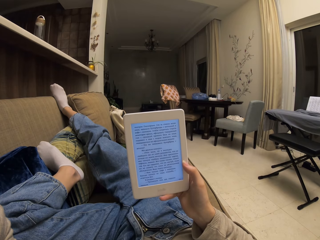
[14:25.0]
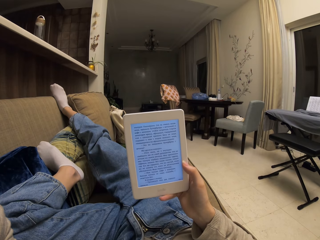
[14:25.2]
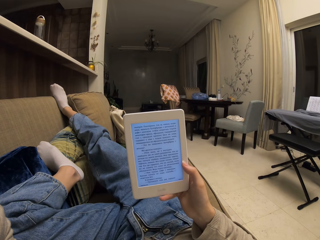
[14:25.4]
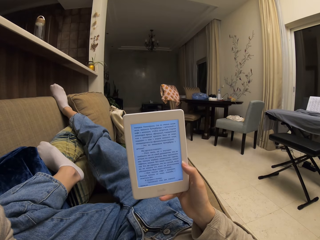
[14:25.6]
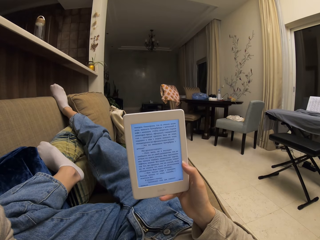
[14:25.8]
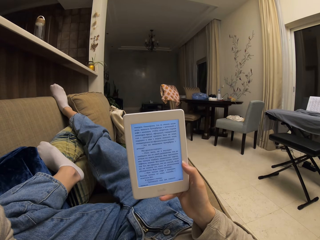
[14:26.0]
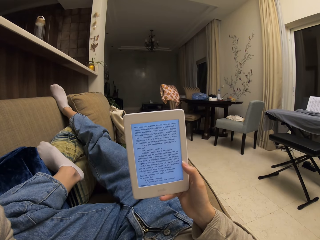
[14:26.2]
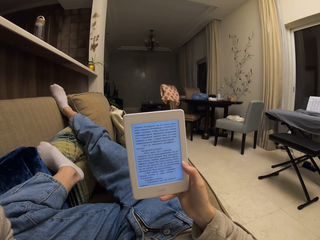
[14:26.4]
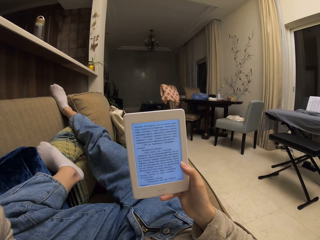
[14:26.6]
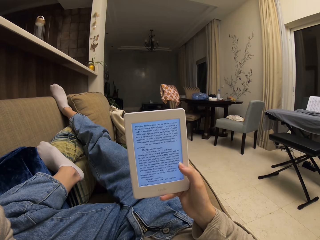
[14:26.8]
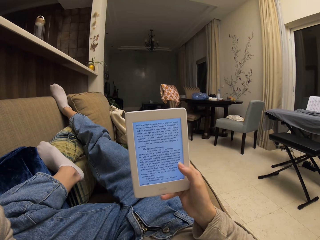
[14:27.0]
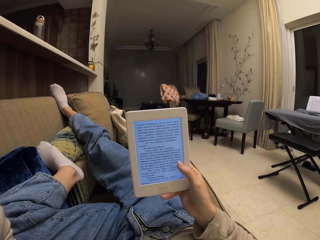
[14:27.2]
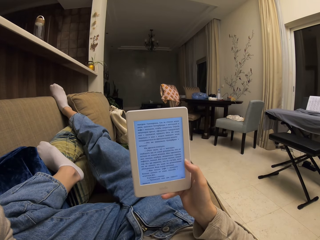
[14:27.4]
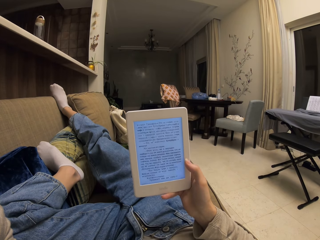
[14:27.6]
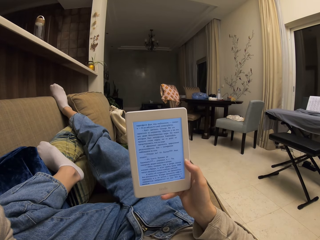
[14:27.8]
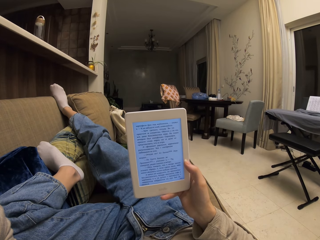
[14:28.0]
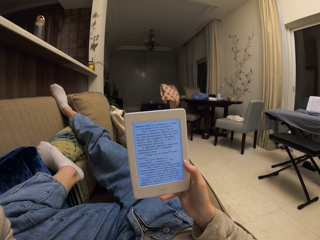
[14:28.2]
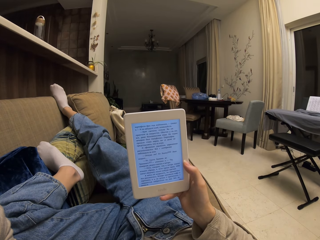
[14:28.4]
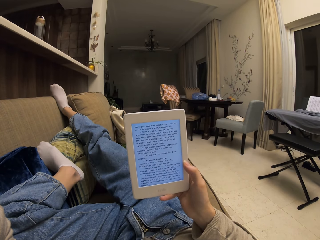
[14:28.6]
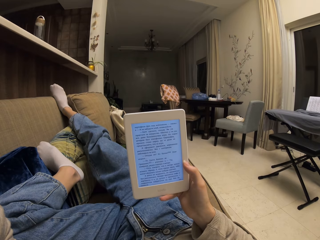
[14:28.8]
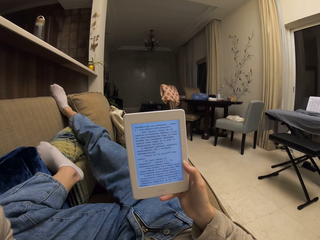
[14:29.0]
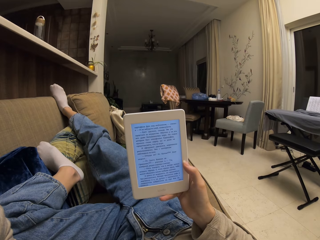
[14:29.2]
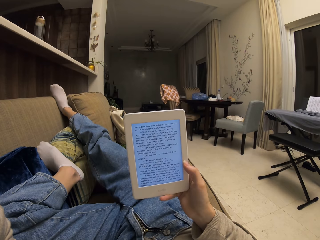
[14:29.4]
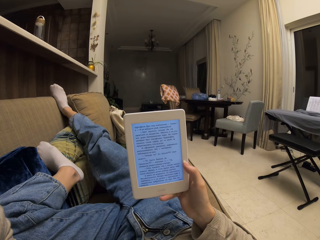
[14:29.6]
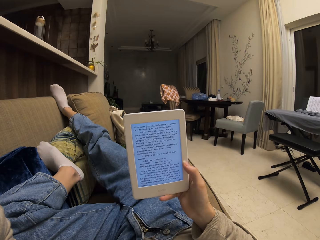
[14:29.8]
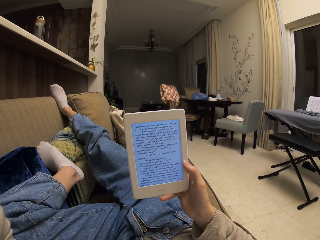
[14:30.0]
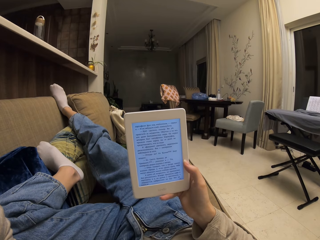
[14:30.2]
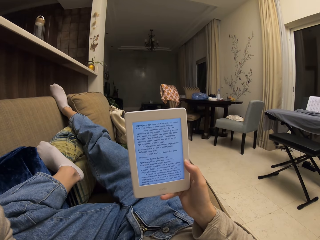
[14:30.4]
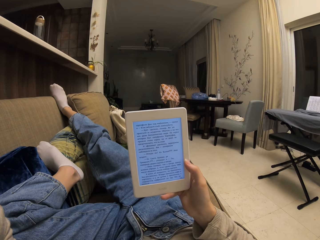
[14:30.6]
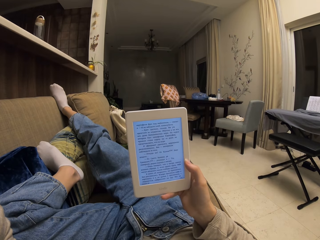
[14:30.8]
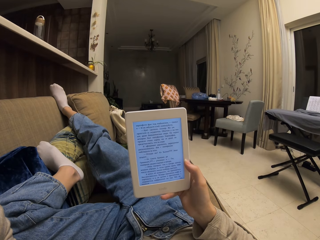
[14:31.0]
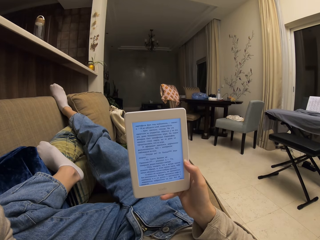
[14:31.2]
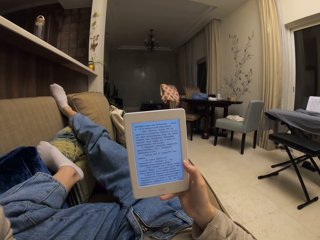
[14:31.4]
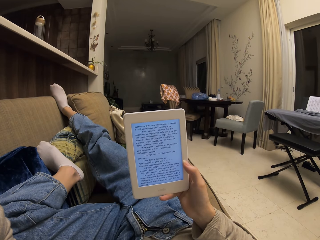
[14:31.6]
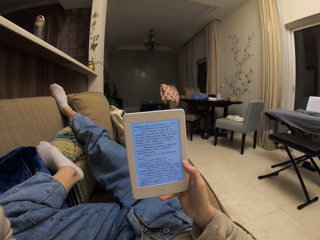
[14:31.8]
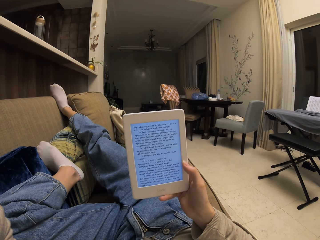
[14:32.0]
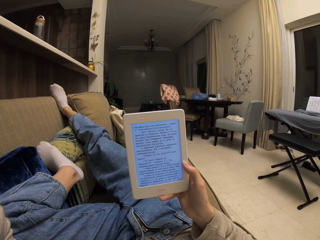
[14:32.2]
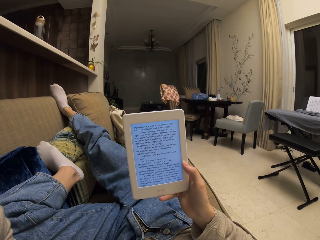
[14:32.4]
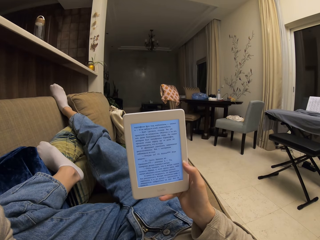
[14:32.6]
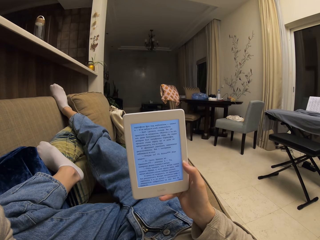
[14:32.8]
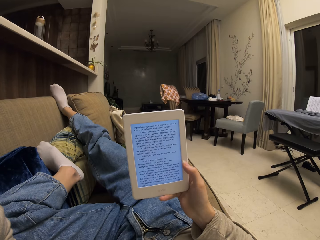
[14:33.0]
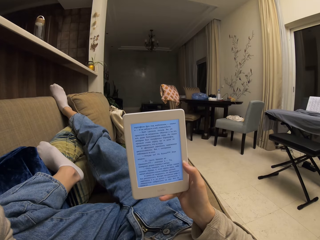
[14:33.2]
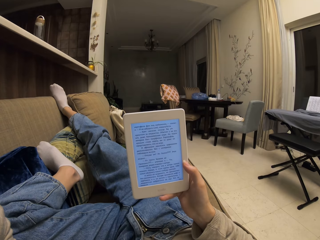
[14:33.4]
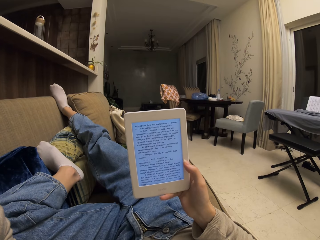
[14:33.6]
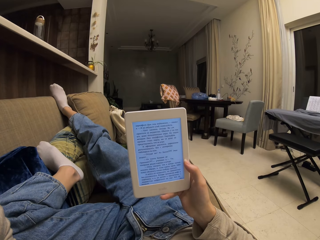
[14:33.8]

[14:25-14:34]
The camera wearer taps on the screen of the phone. They read from the phone.

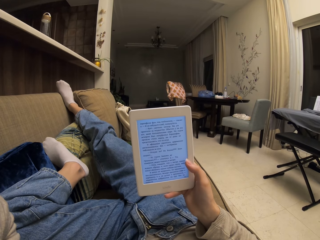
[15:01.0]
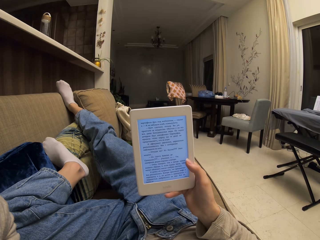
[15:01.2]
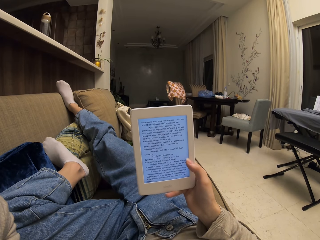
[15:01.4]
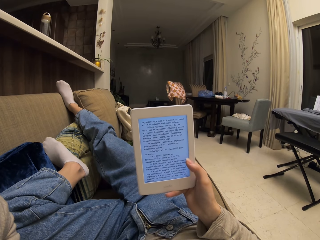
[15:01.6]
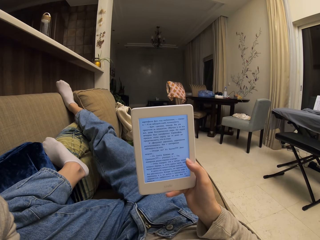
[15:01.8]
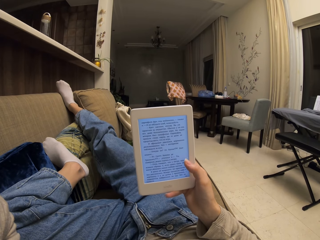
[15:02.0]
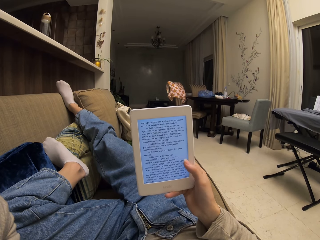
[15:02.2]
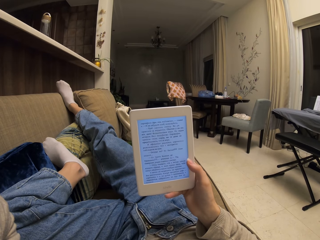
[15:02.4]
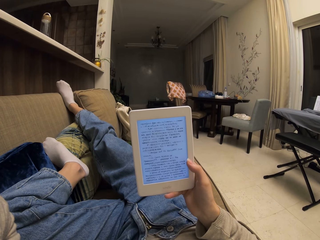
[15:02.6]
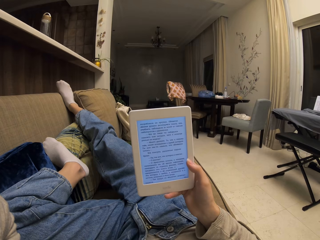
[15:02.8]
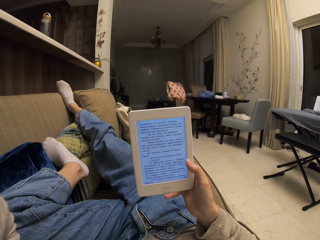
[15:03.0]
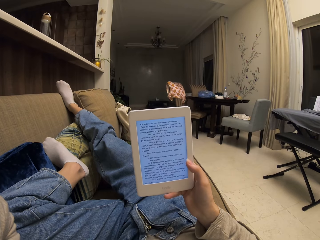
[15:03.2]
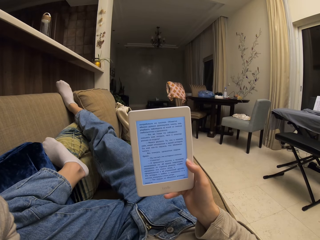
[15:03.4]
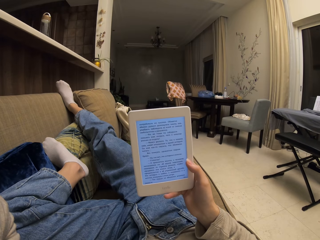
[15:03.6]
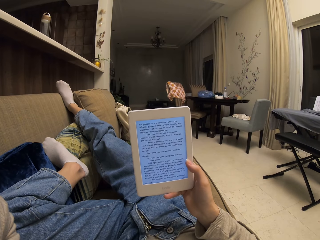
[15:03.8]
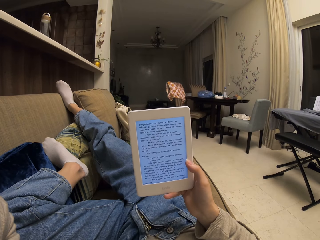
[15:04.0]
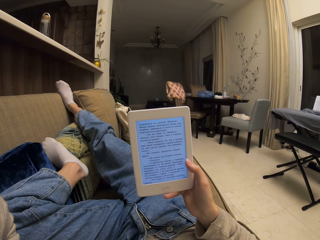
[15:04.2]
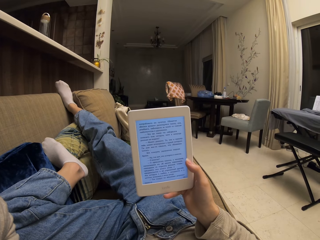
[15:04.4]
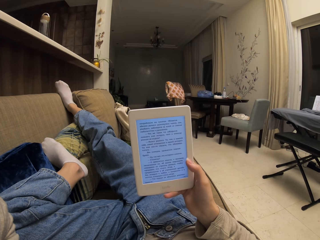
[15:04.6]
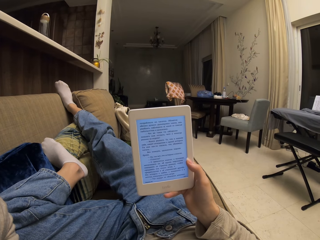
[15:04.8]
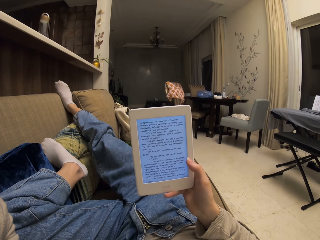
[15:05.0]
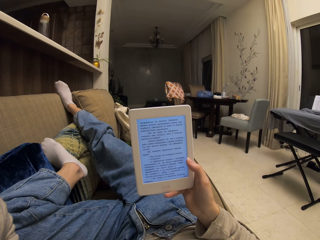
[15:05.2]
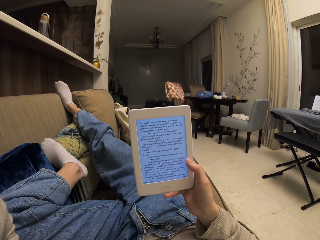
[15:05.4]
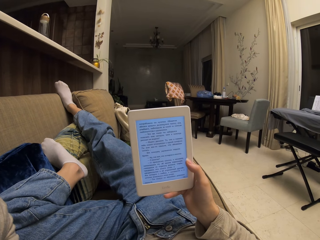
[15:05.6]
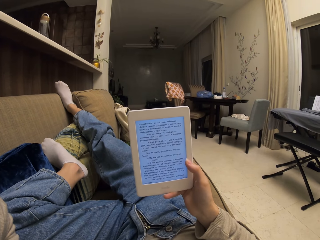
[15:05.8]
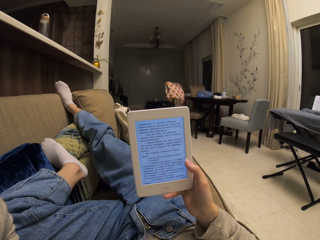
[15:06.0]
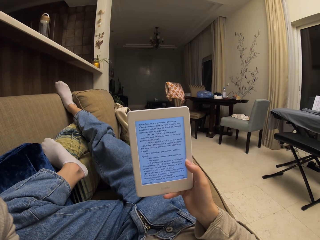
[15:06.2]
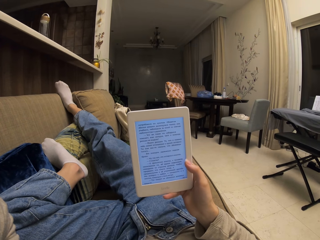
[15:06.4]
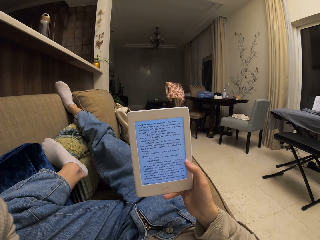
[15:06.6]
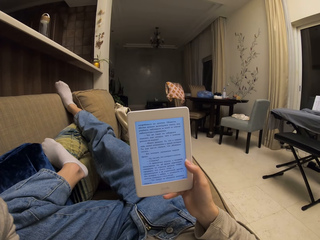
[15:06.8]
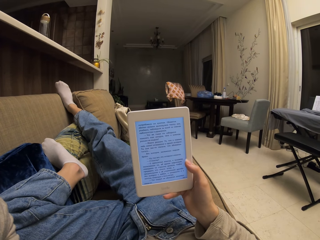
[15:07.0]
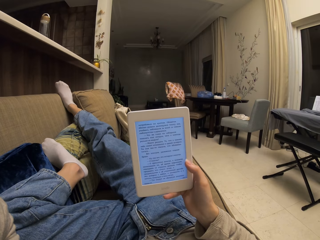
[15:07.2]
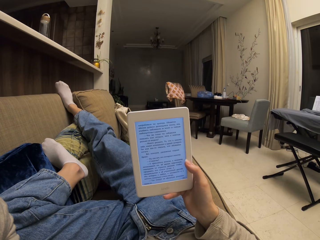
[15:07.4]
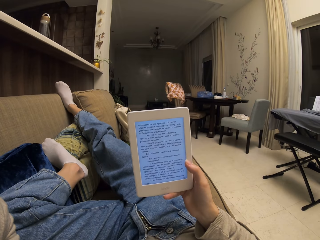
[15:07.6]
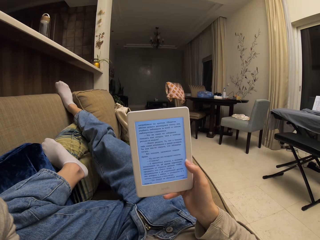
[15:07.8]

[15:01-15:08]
The camera wearer taps on the screen of the phone. They read from the phone.

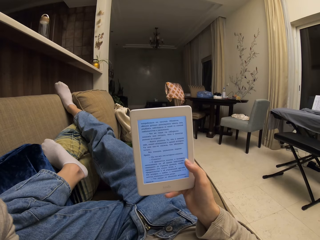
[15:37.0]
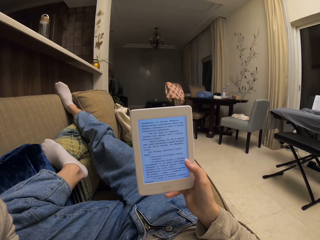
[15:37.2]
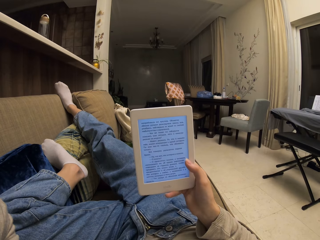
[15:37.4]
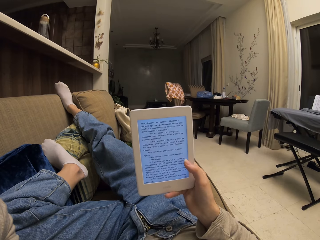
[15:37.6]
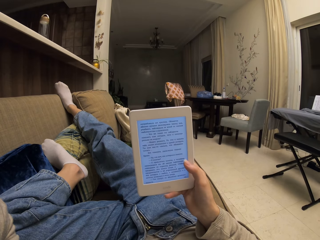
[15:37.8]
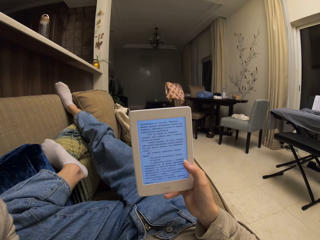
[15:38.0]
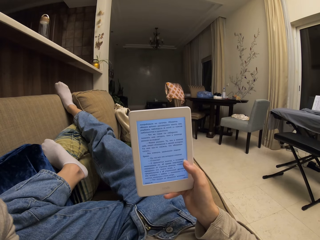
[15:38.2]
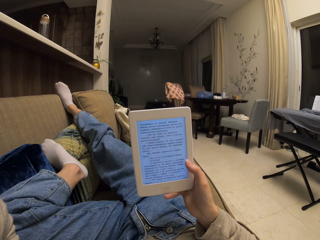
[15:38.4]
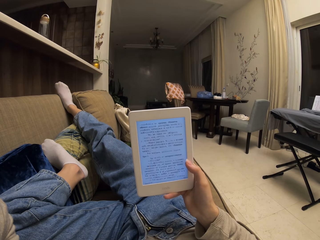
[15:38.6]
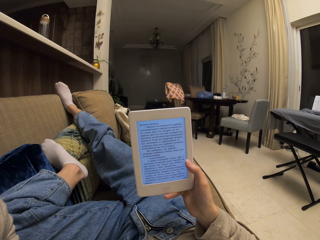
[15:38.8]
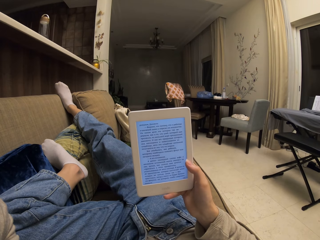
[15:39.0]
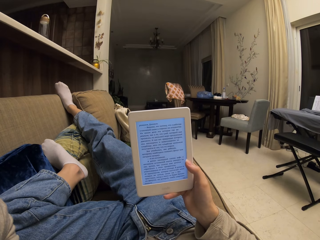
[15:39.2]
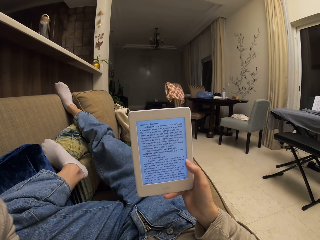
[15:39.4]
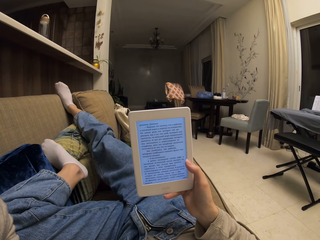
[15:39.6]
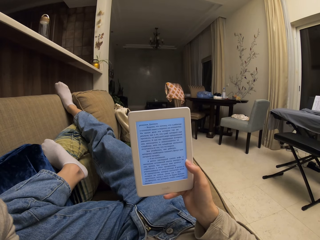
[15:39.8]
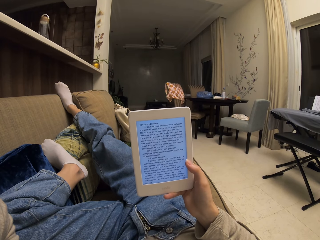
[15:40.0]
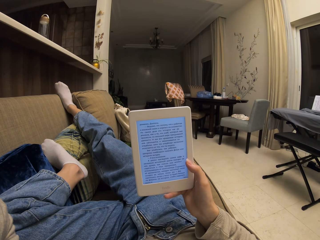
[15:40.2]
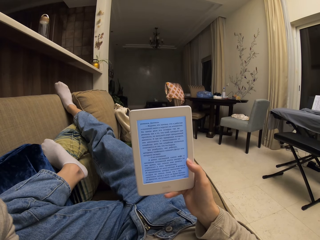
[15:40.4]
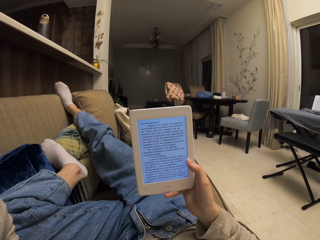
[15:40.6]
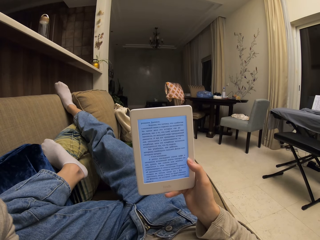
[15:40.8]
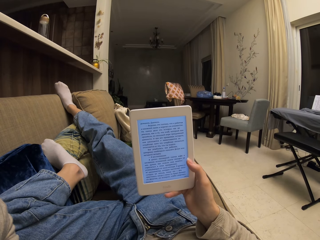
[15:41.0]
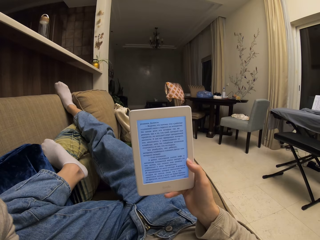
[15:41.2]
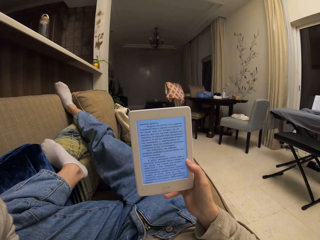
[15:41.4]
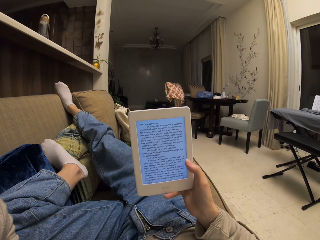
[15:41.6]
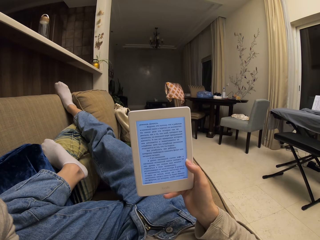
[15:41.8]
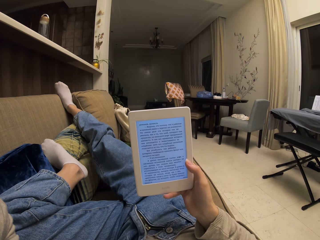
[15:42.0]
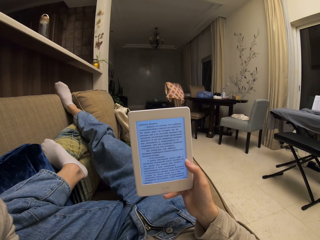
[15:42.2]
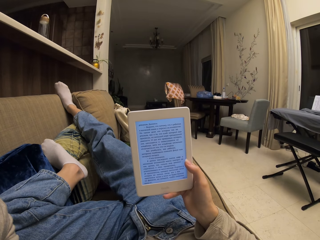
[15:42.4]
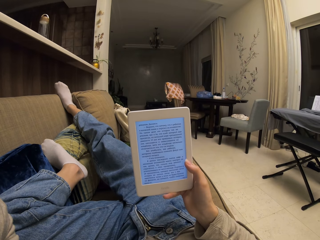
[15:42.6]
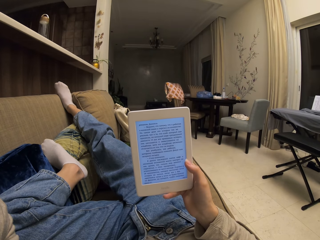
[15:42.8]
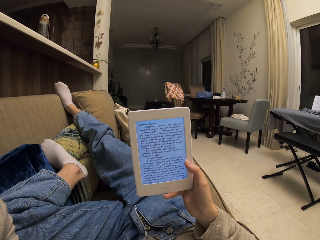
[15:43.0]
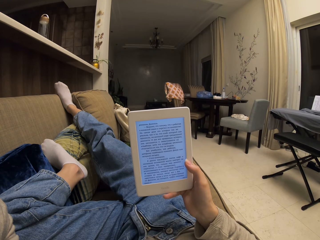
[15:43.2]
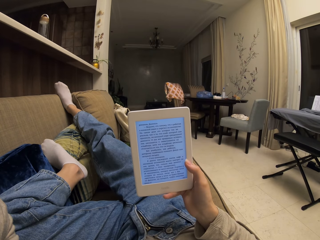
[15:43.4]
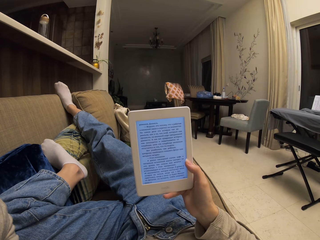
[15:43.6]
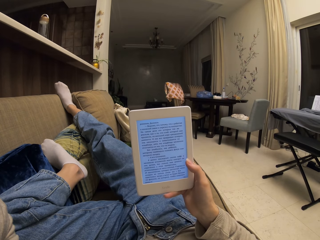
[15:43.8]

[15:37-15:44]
The camera wearer taps on the screen of the phone. They read from the phone.
